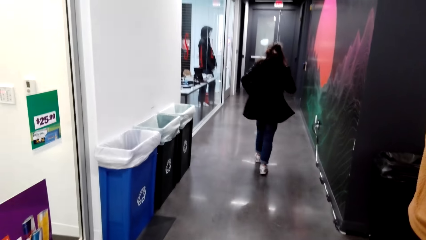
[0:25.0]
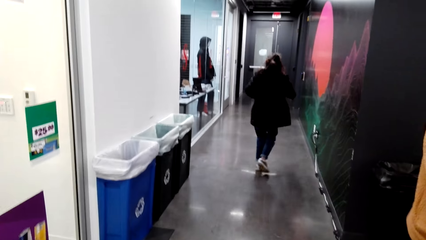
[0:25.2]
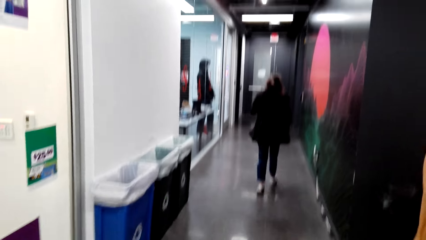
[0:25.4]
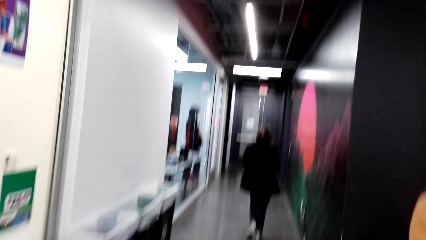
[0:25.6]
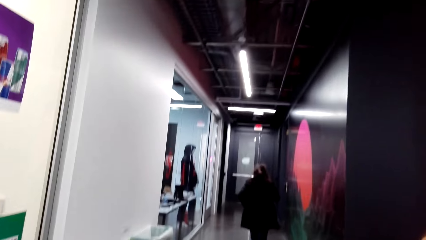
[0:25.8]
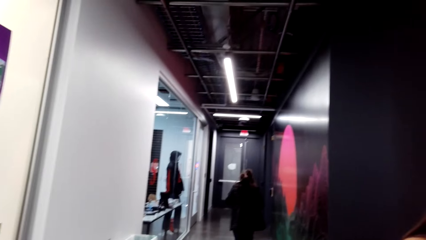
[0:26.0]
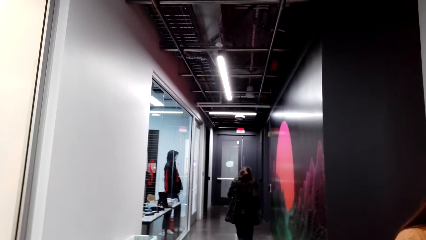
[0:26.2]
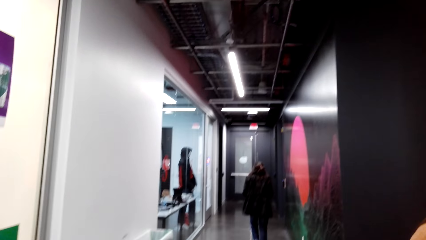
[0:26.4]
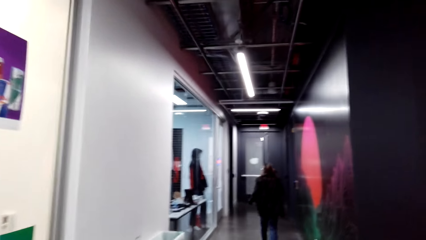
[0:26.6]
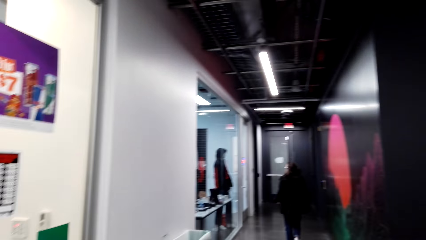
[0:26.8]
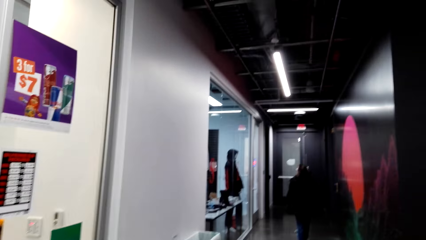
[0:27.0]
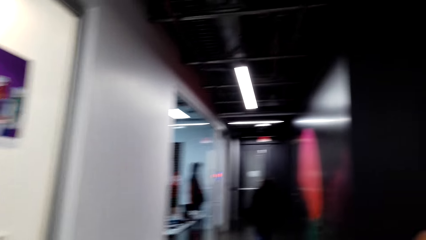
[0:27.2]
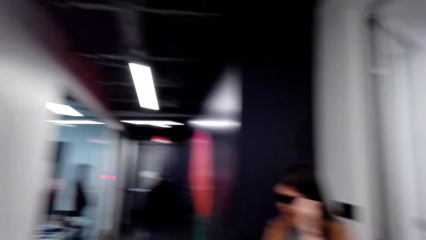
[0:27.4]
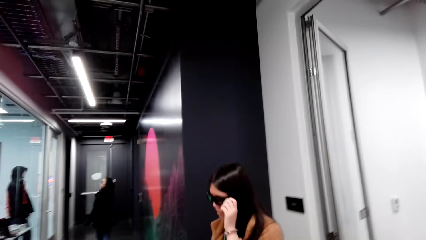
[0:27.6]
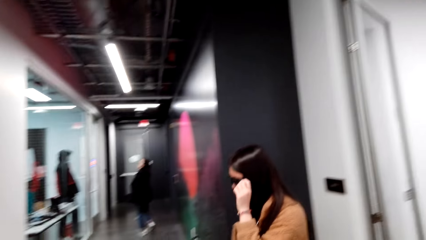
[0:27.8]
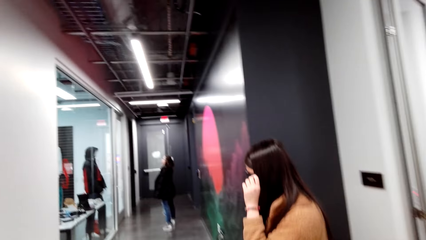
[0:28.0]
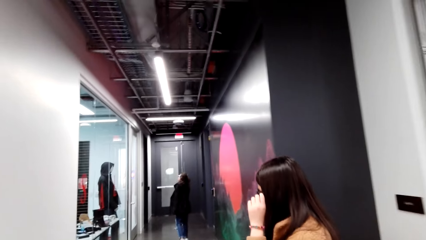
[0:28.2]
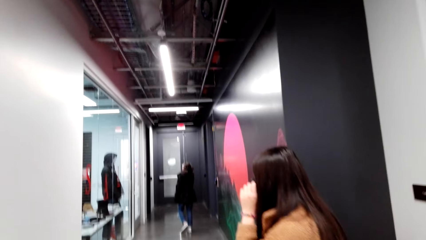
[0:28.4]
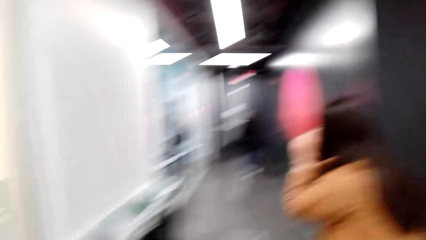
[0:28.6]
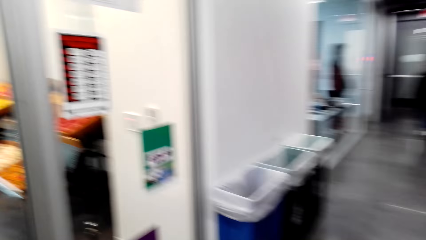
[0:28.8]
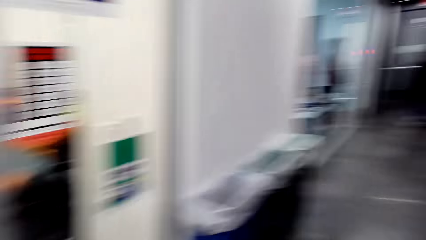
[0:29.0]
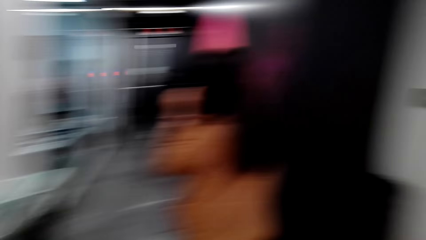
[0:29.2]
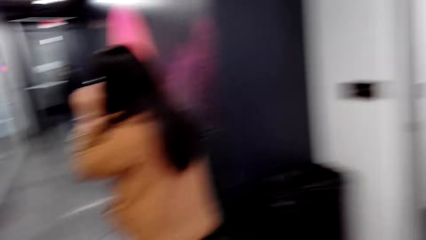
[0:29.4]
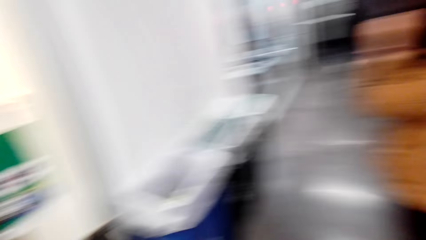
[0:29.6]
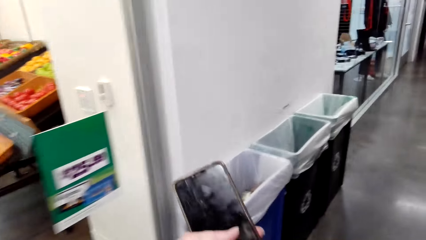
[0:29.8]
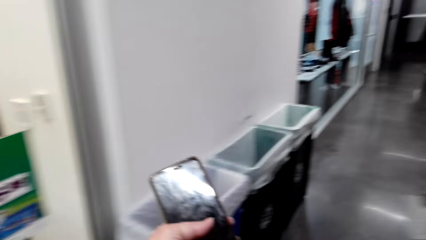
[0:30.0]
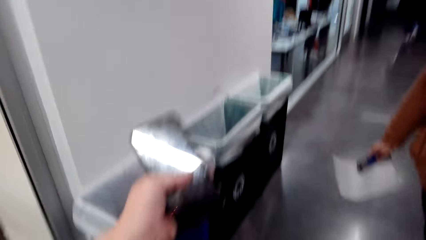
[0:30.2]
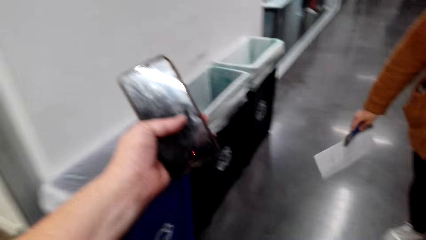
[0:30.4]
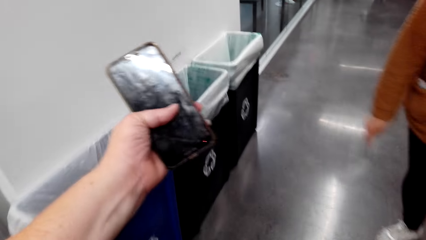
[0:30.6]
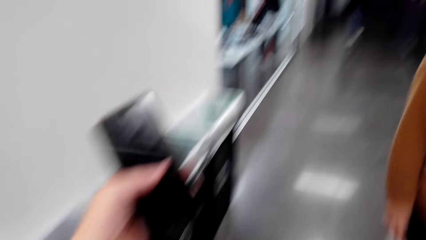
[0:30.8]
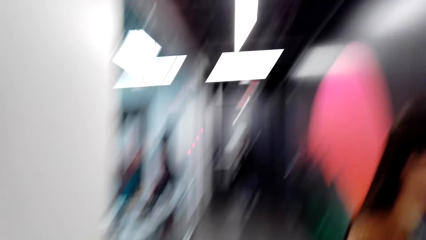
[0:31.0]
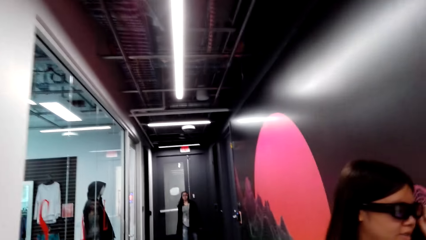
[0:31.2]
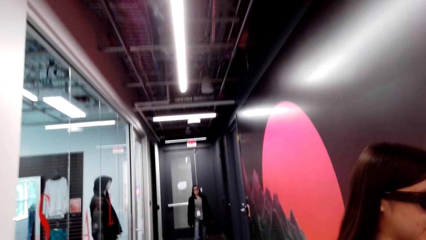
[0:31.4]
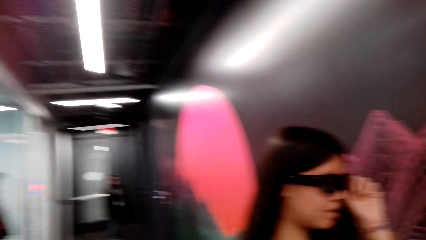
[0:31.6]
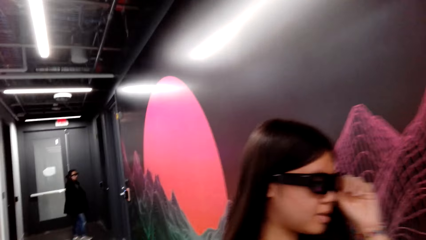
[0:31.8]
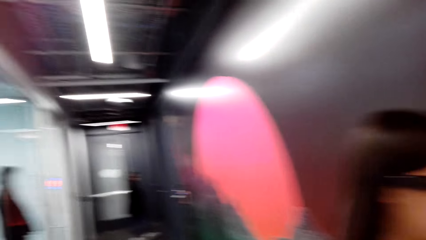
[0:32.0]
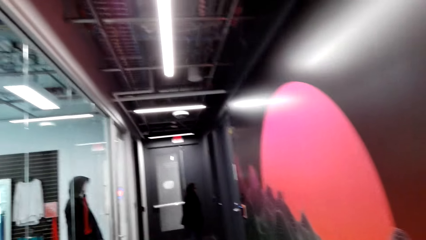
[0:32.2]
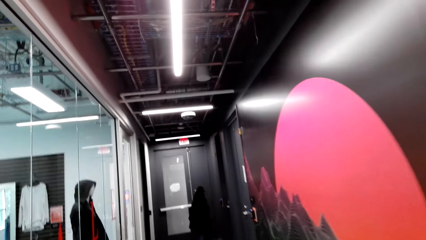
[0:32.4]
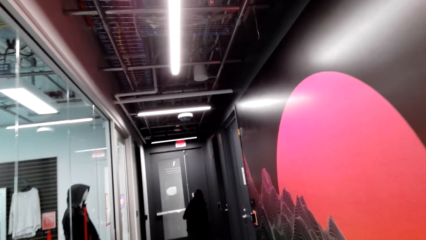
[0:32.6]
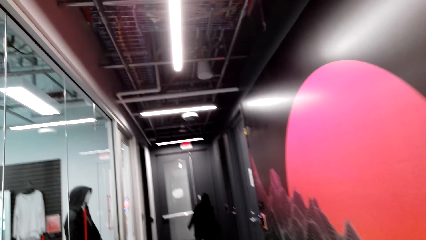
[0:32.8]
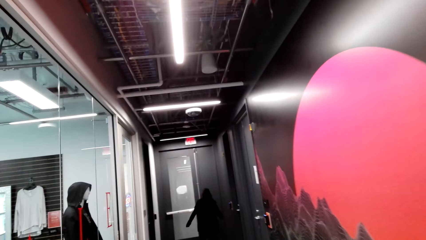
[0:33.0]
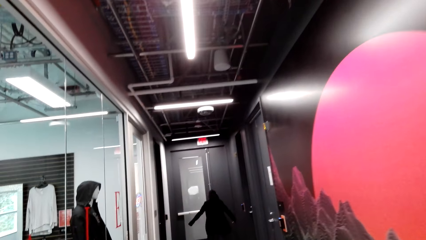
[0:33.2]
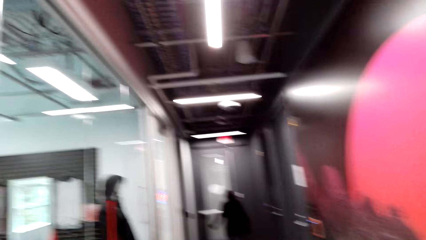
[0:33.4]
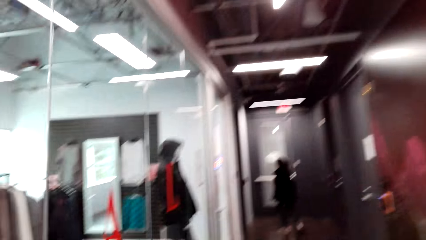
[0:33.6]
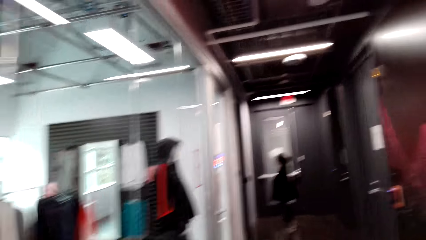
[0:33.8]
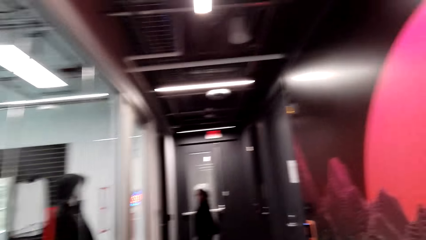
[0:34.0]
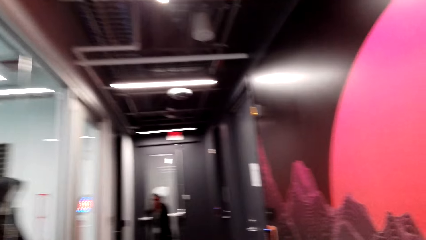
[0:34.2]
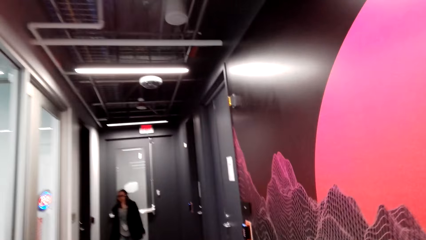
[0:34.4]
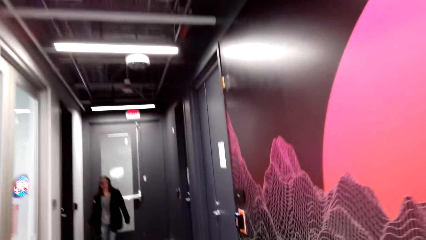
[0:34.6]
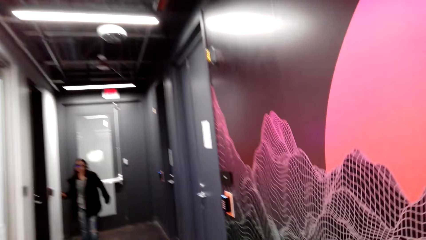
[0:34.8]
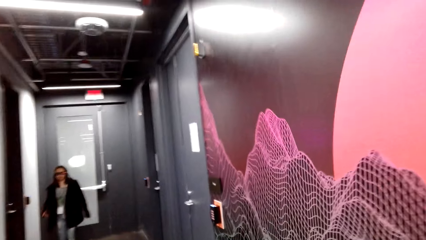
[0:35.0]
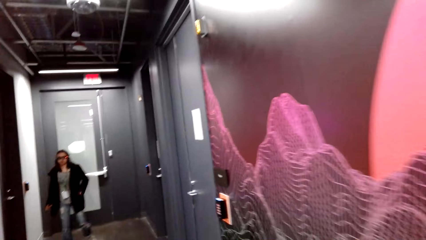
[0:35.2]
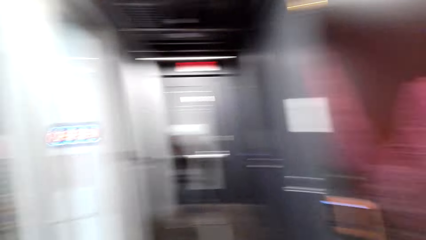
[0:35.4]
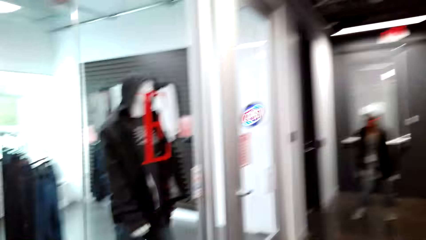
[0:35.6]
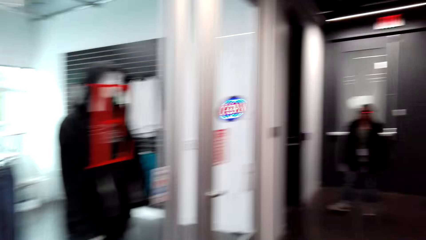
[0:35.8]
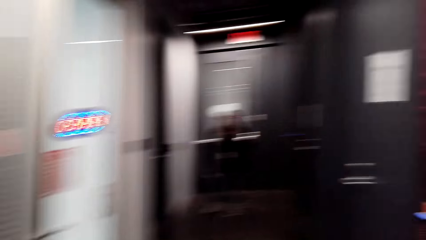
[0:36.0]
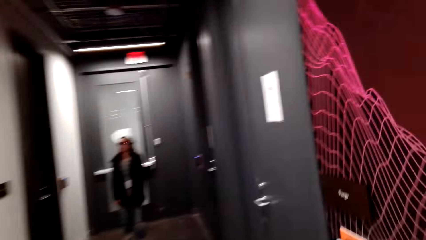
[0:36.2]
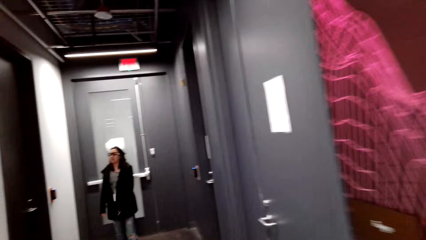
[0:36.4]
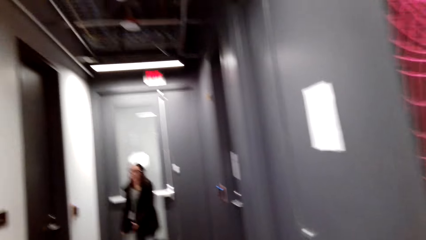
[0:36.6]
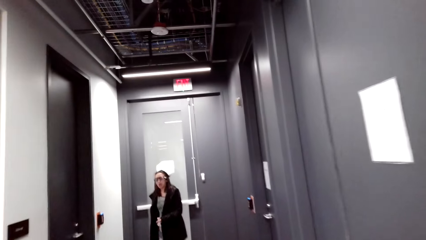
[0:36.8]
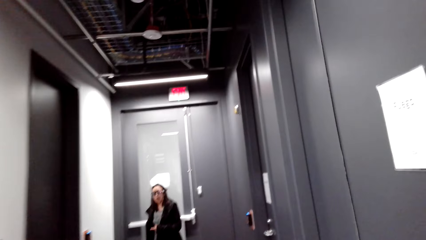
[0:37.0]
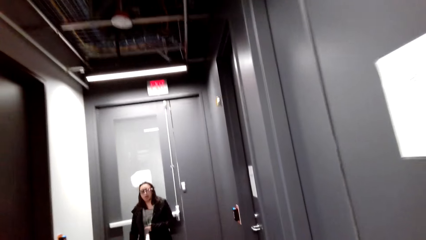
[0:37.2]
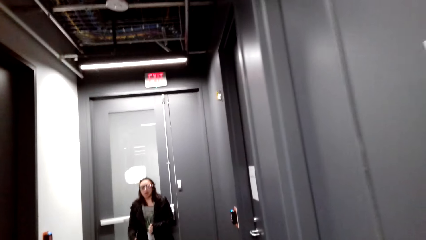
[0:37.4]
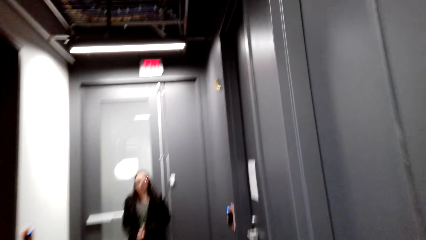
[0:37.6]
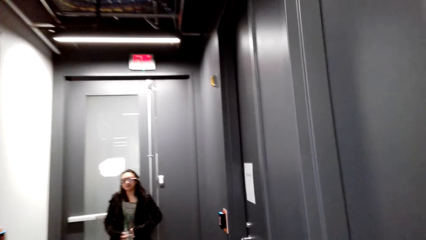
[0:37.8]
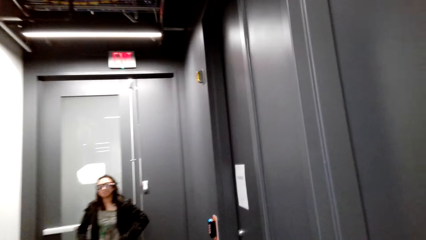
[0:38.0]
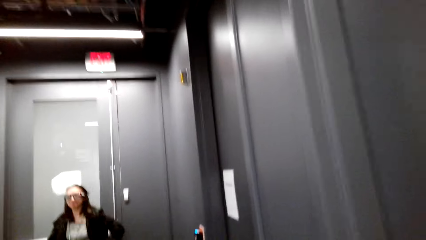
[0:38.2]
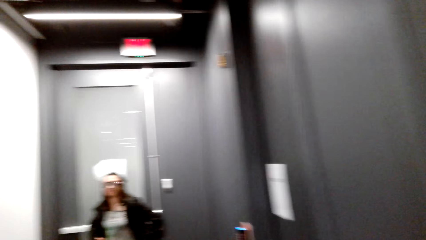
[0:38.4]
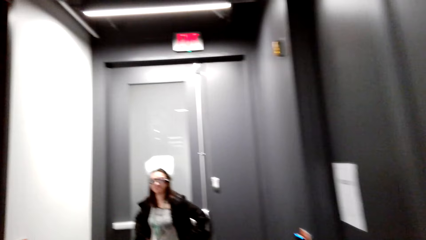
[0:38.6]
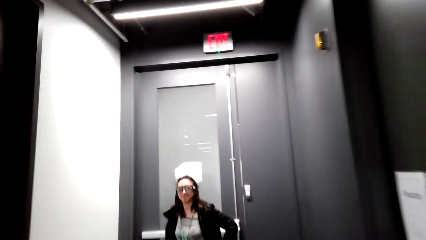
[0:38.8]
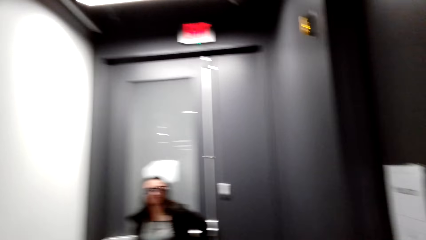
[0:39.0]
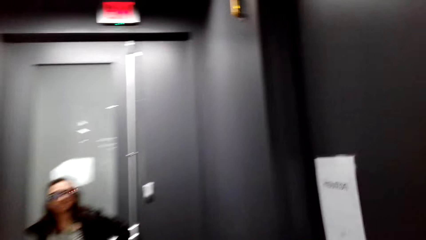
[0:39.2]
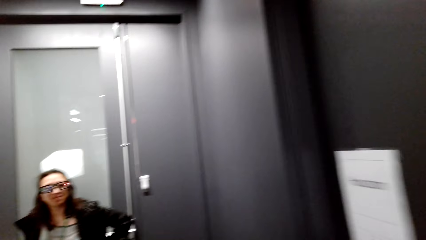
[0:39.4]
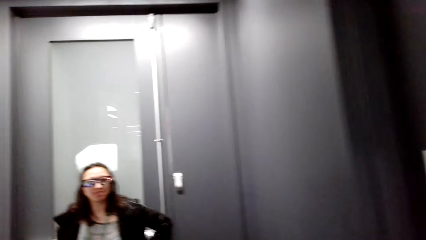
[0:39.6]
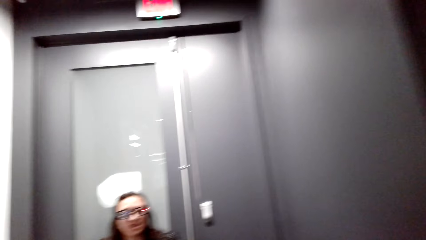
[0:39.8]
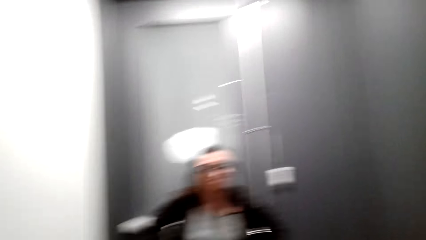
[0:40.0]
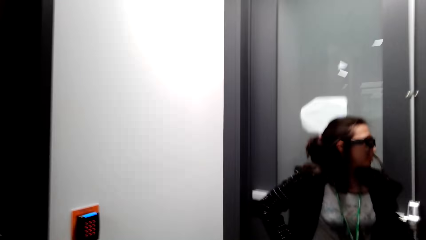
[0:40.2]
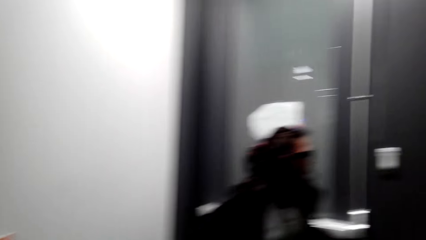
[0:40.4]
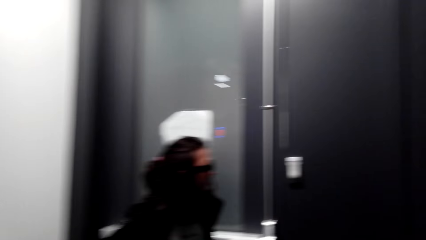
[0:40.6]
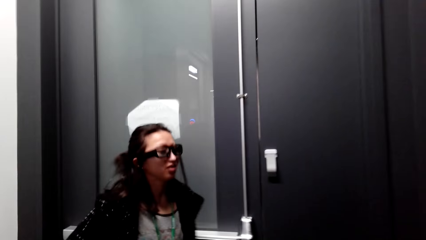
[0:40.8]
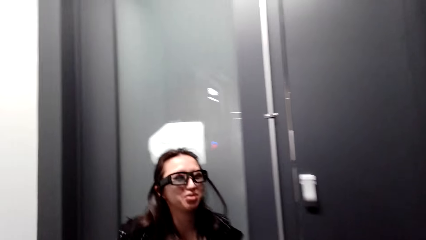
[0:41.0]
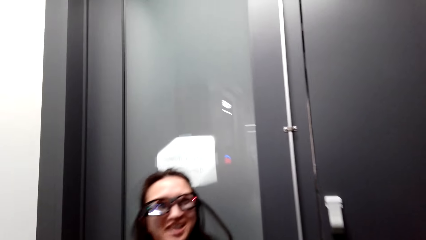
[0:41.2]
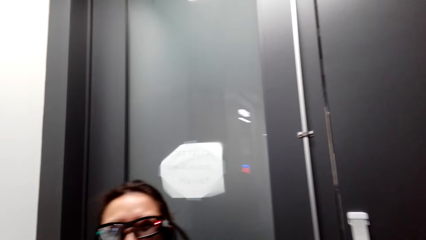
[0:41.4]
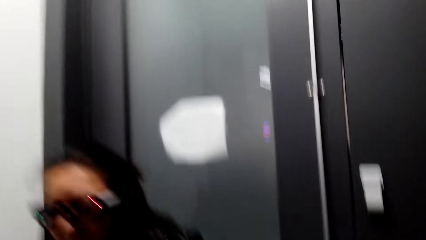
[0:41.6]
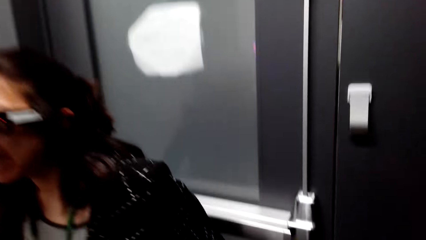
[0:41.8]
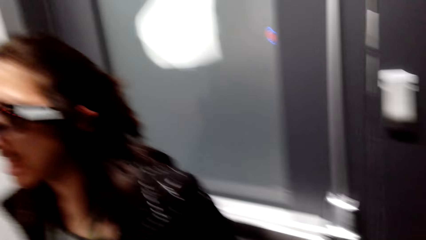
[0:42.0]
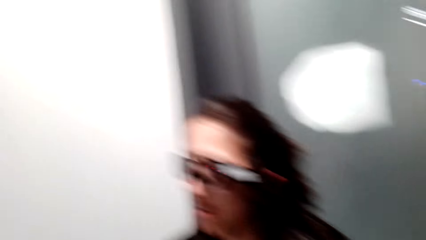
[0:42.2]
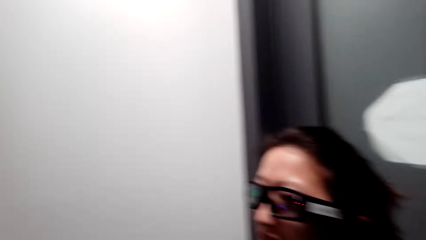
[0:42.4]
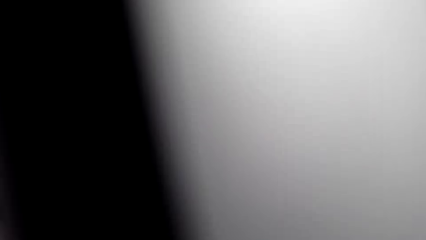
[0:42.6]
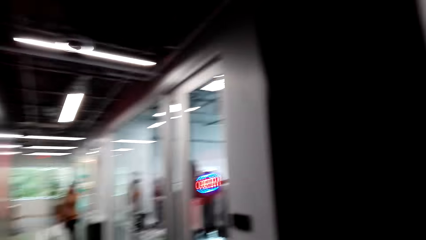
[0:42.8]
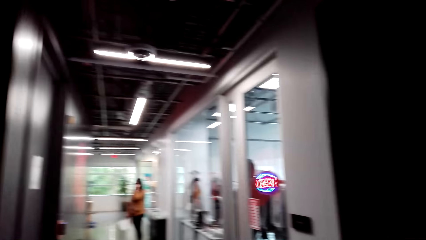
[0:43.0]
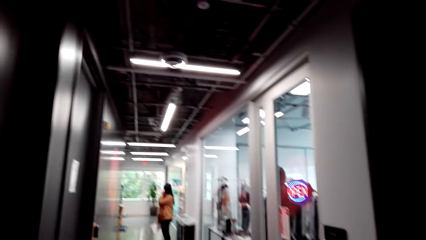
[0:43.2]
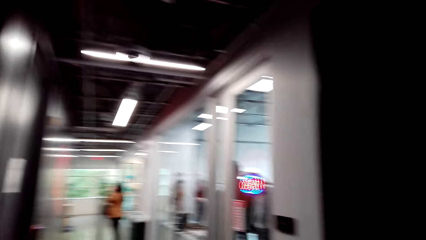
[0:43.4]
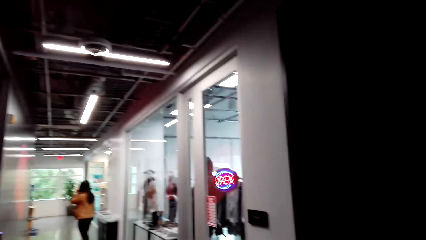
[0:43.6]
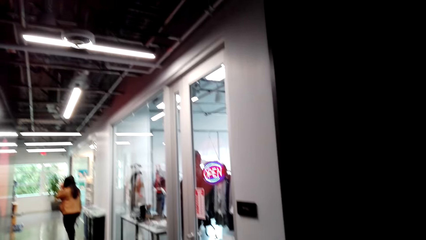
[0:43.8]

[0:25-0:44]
The camera wearer walks in the corridor. A woman walks around. The camera wearer looks at the phone. They use the phone. The woman holds the specs. The camera wearer walks in the corridor.
